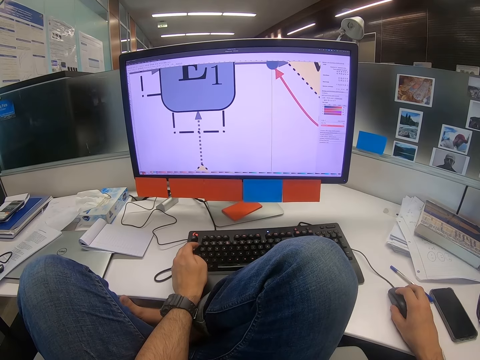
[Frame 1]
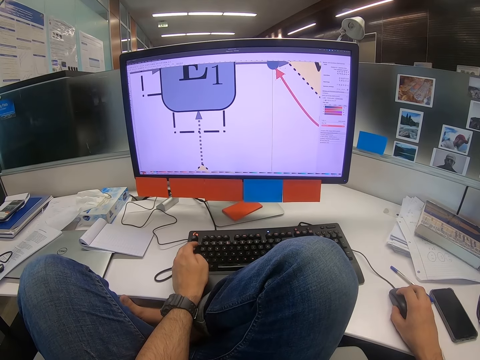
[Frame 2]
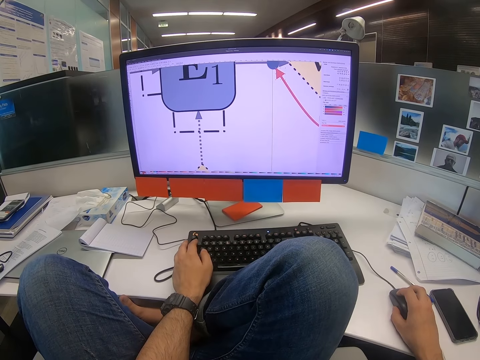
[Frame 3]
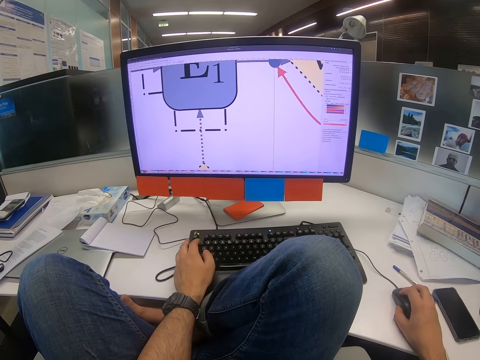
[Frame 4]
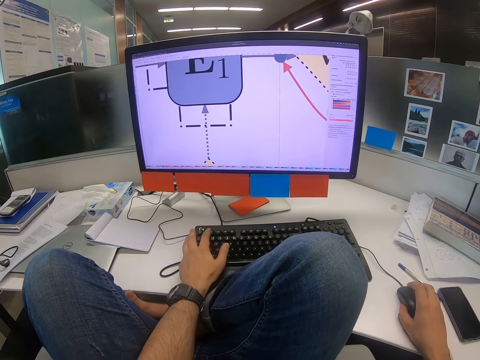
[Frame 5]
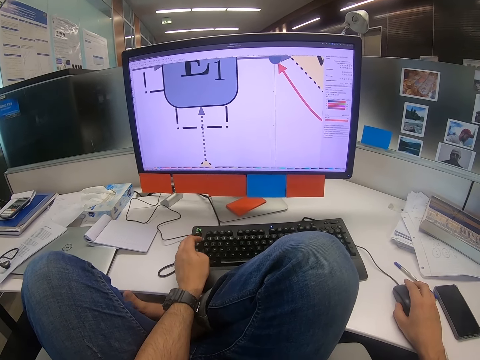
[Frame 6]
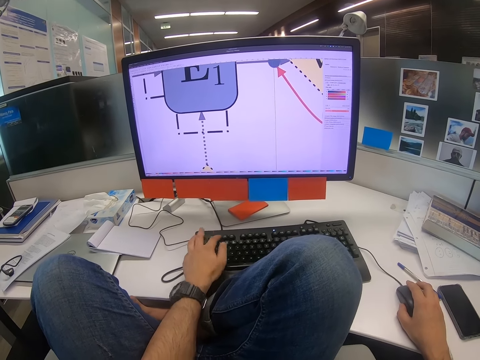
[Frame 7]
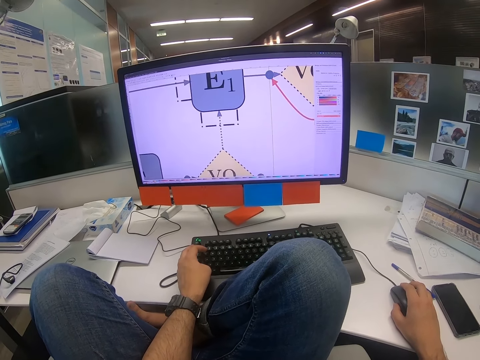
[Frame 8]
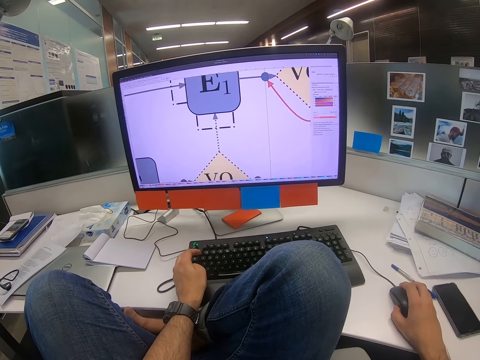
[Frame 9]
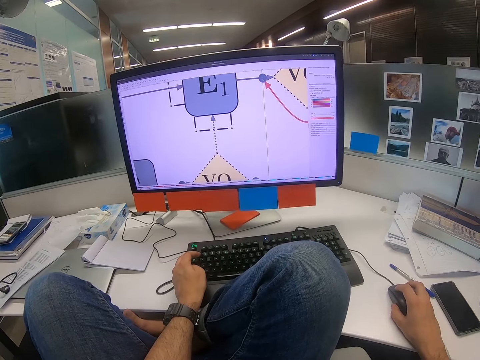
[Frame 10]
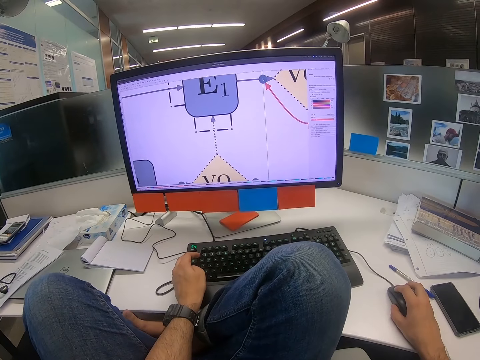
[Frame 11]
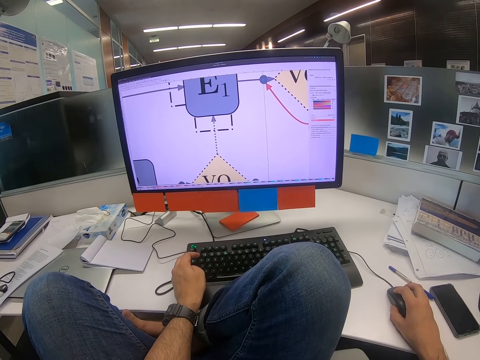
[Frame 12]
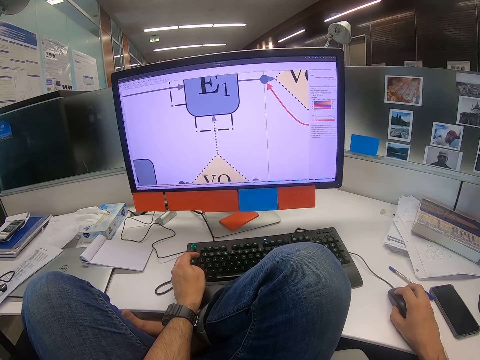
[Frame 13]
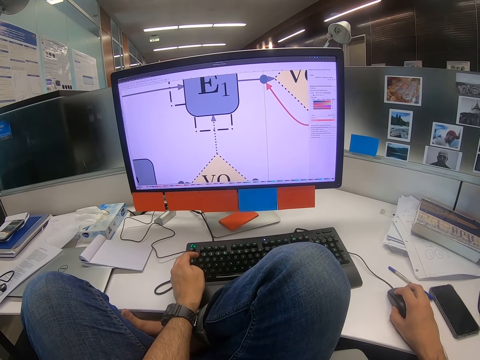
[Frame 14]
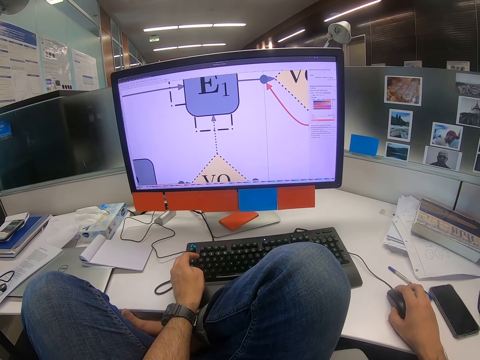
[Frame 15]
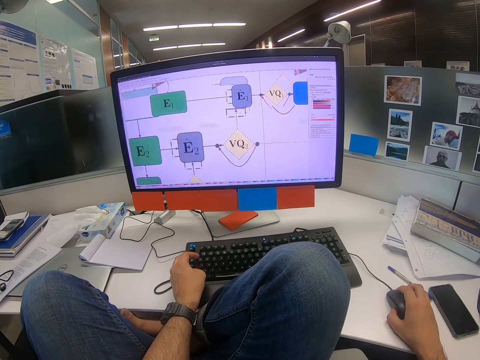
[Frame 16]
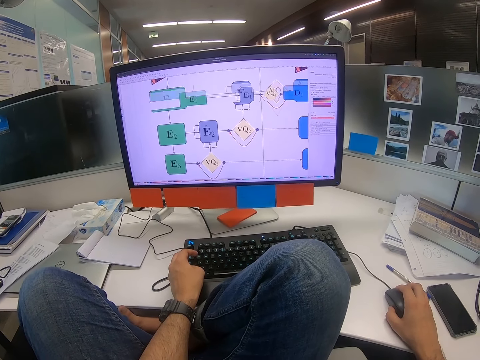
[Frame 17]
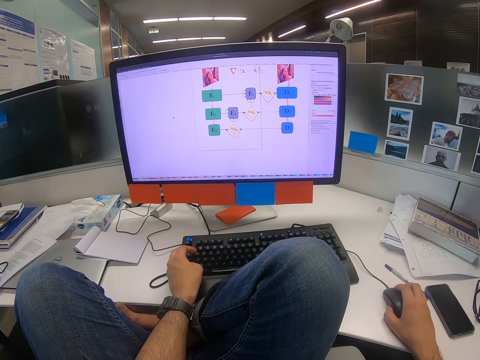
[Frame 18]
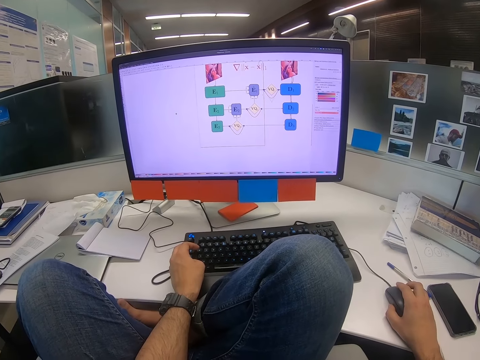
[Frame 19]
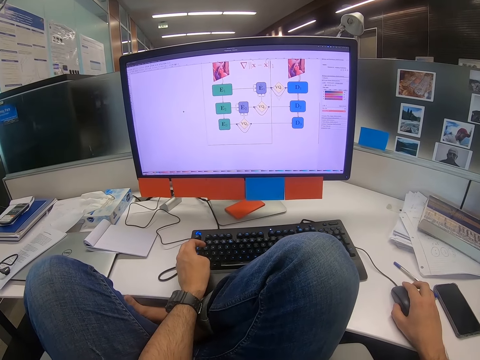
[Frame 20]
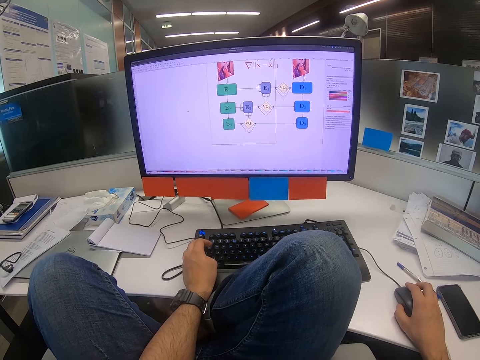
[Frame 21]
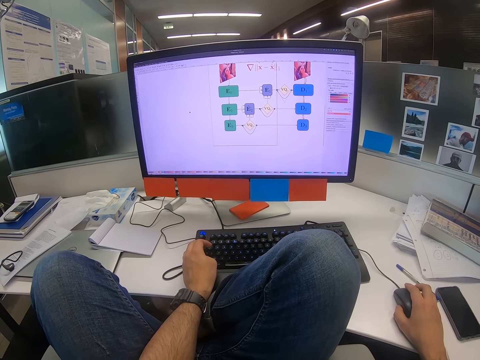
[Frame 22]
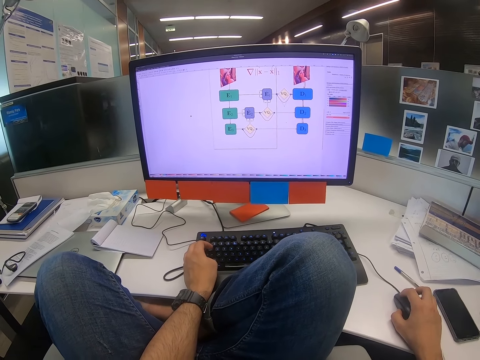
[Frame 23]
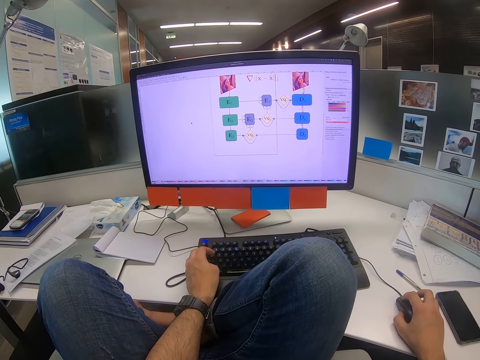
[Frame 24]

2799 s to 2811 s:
The camera wearer zooms in on the computer. They click on the keyboard. They scroll on the computer. They read on the computer. They zoom out on the computer.

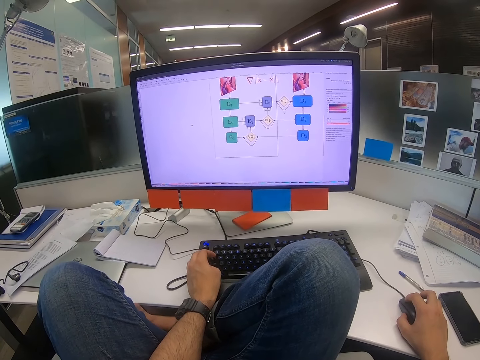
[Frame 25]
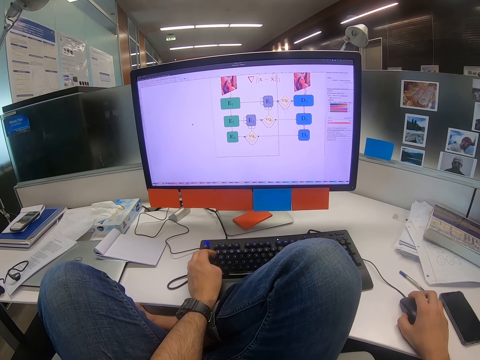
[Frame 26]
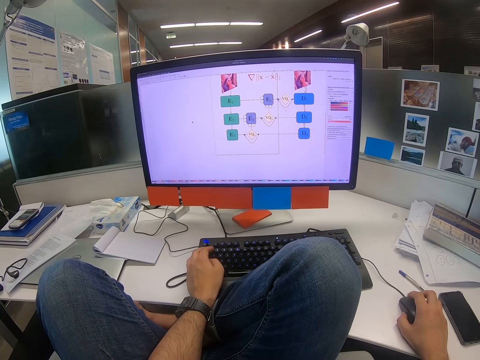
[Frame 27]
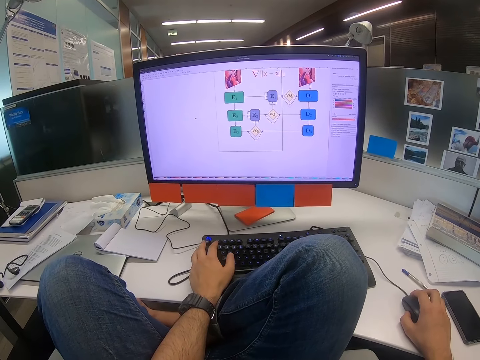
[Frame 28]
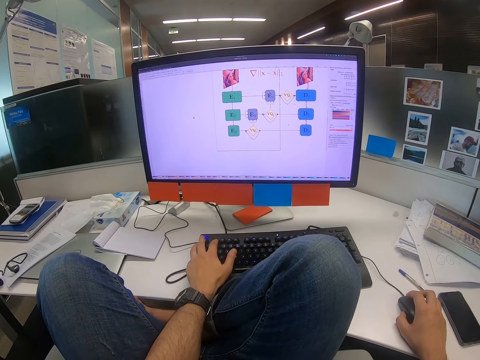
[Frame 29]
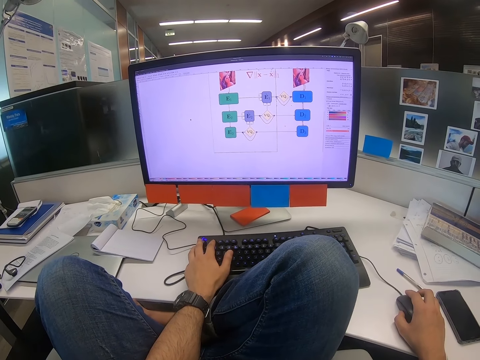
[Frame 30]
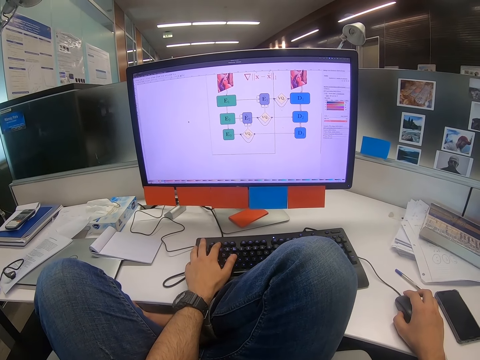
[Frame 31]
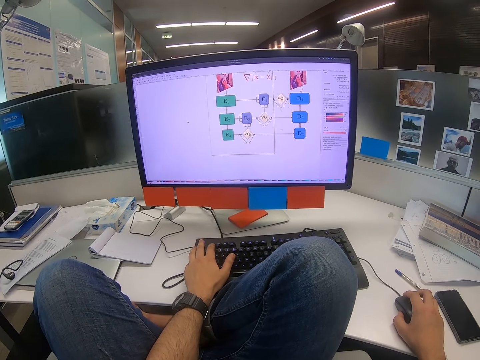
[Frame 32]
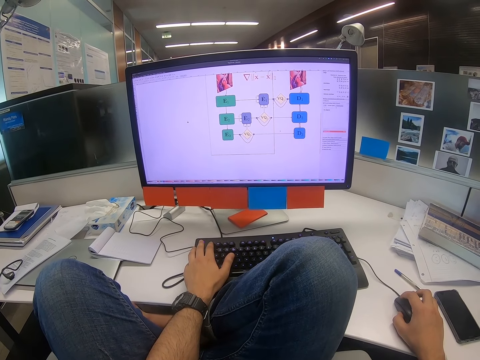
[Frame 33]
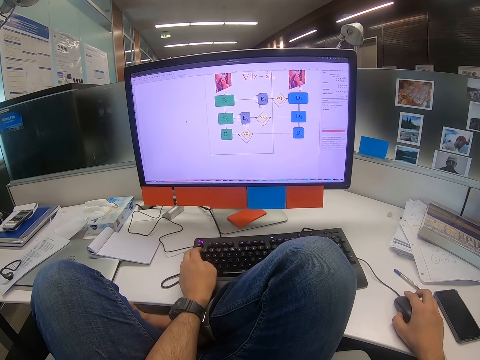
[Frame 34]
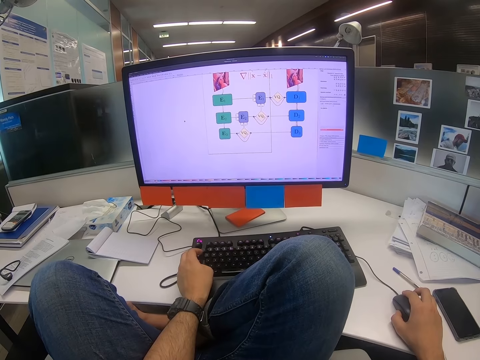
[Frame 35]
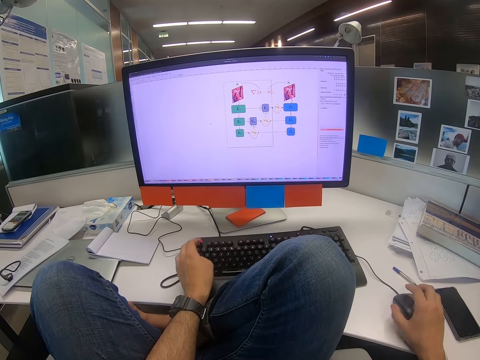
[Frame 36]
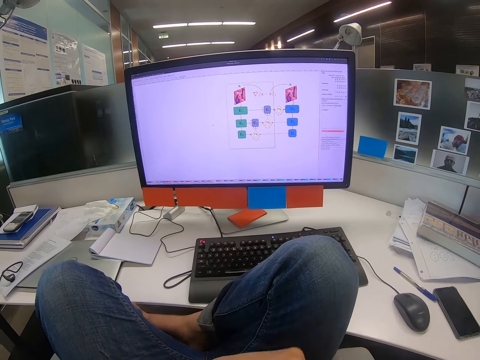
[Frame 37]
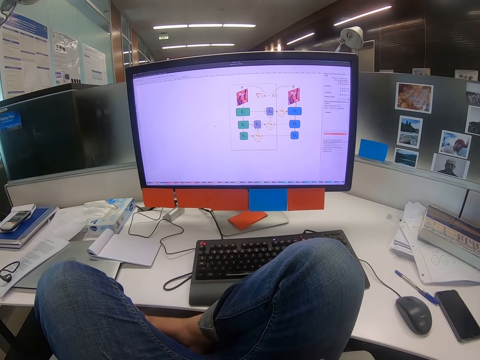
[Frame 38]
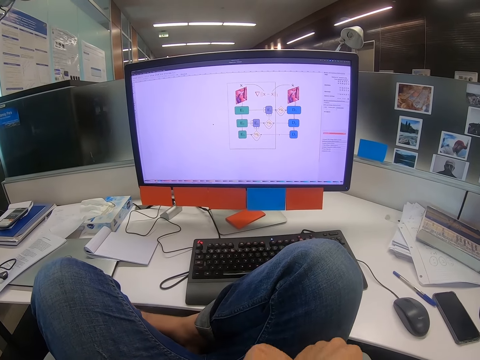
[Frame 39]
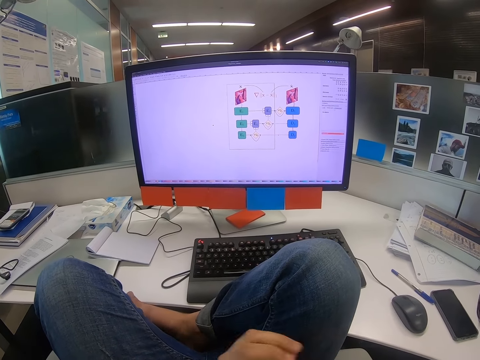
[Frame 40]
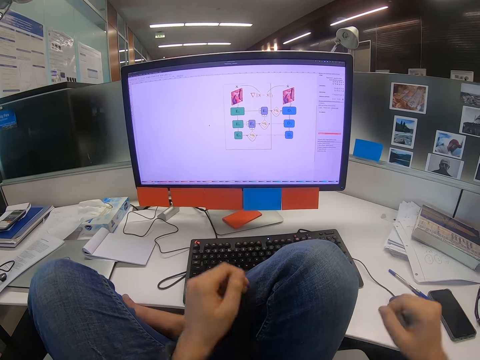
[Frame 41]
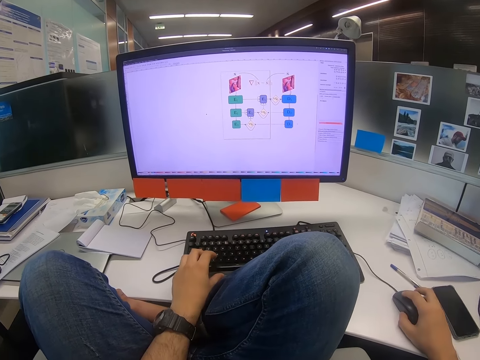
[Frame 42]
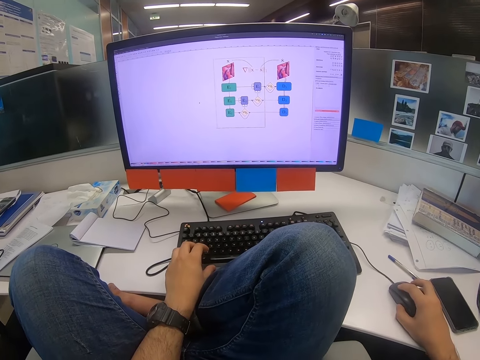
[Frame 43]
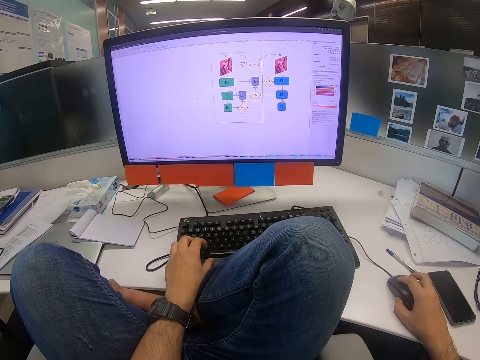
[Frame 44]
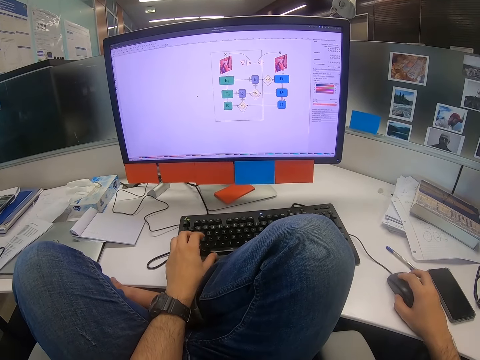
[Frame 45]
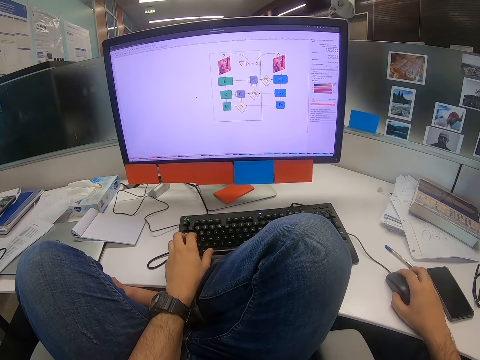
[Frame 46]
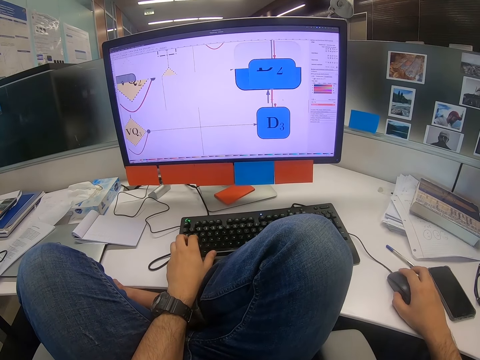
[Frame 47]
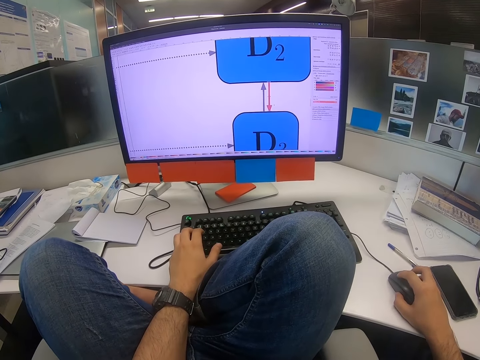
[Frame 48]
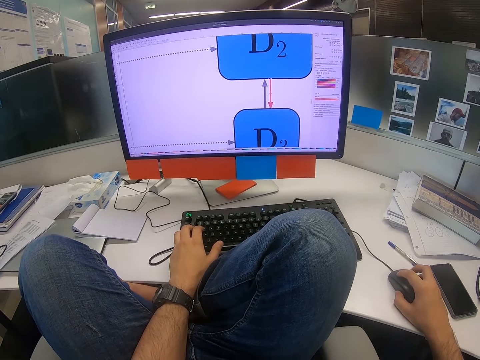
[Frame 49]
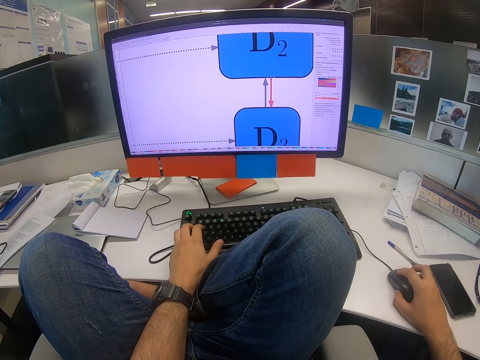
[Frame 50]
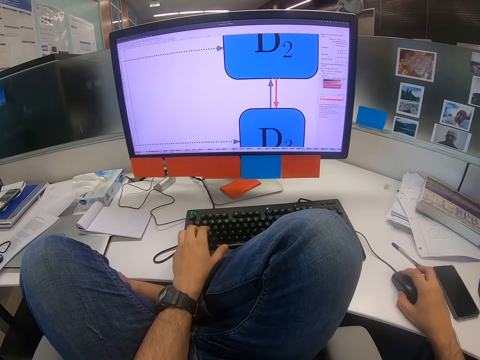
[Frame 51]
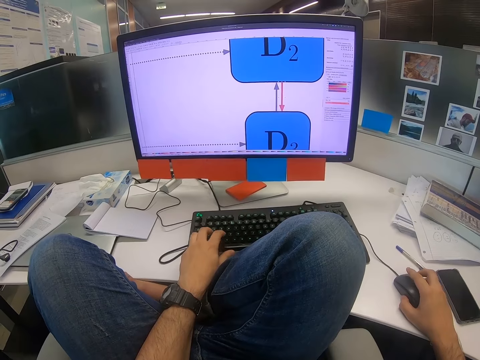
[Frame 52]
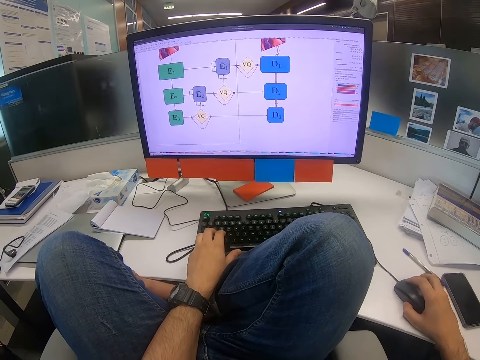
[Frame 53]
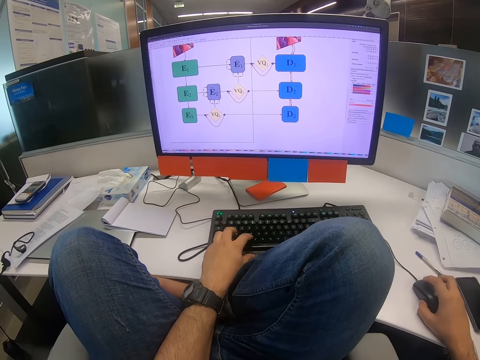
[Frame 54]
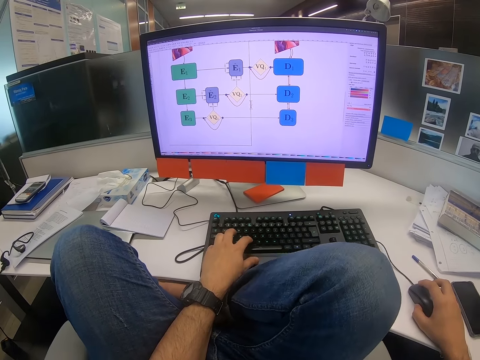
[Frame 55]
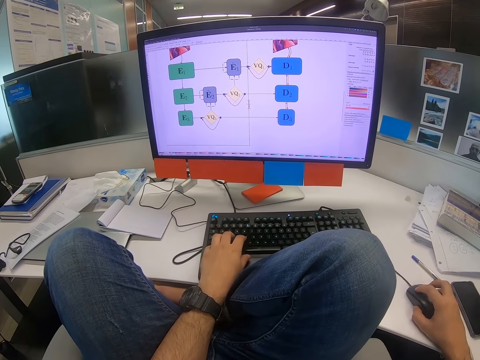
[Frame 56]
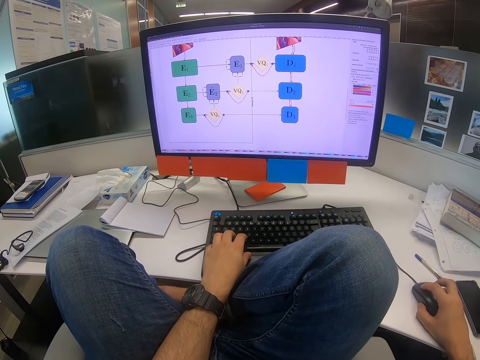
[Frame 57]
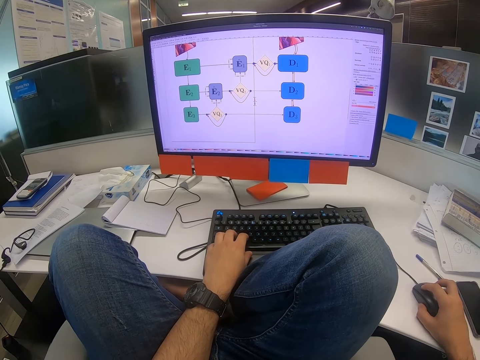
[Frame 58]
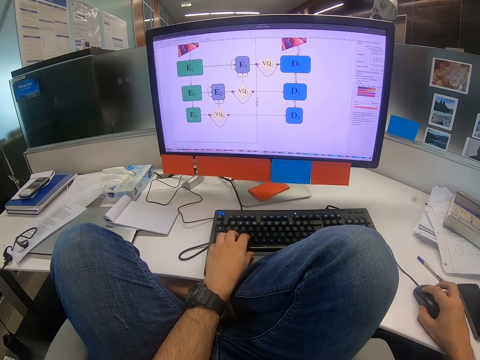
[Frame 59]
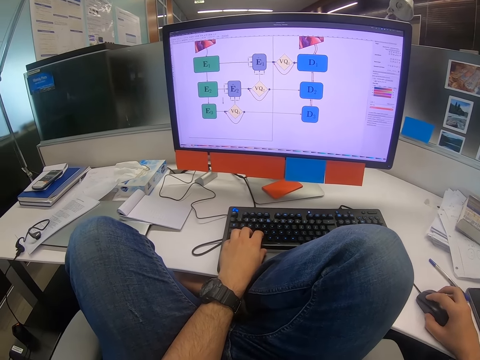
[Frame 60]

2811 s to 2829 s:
The camera wearer reads on the computer. They click on the computer. They click on the keyboard. They click on the mouse. They remove a hand from the keyboard. They remove a hand from the mouse. They lift both hands. They touch the mouse. They click on the keyboard. They touch the keyboard. Their right hand holds the mouse. They zoom in on the computer. They scroll on the computer. They shake a leg. They click on the keyboard. They zoom out on the computer.
